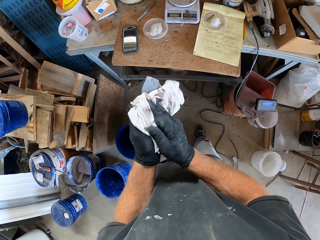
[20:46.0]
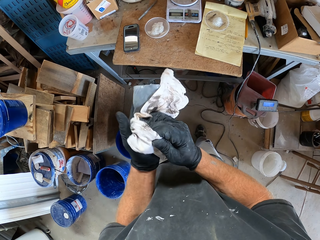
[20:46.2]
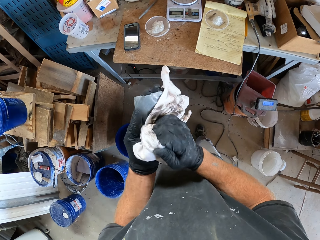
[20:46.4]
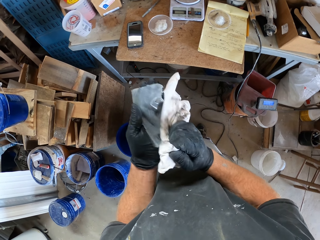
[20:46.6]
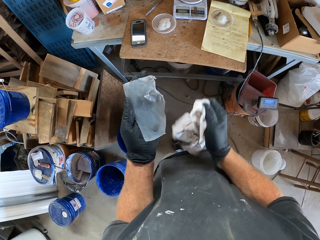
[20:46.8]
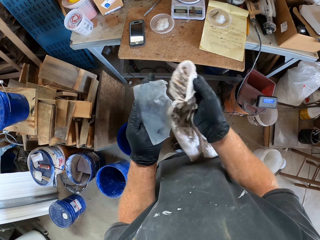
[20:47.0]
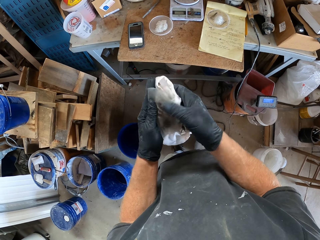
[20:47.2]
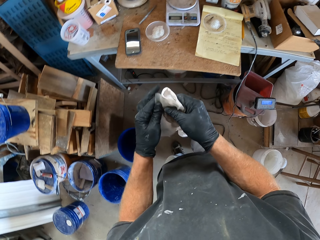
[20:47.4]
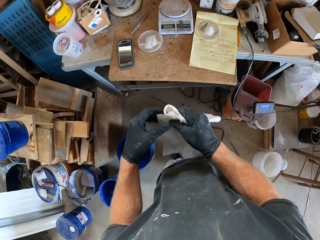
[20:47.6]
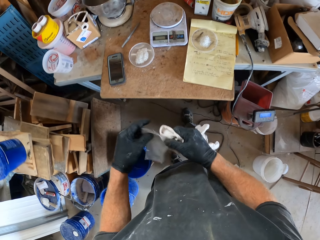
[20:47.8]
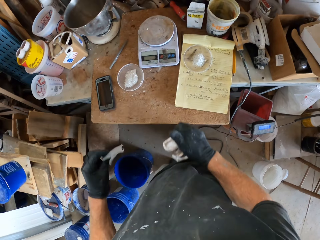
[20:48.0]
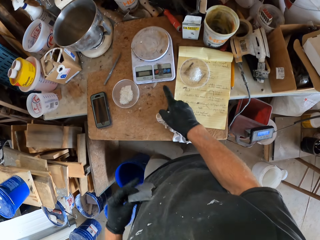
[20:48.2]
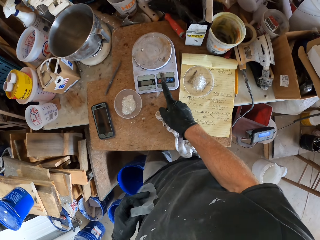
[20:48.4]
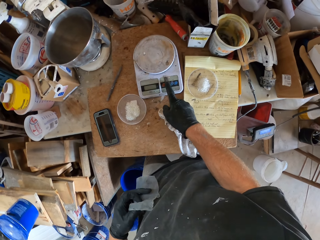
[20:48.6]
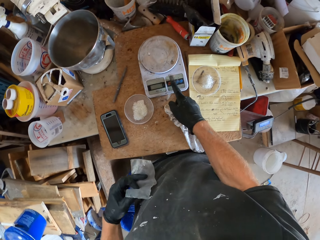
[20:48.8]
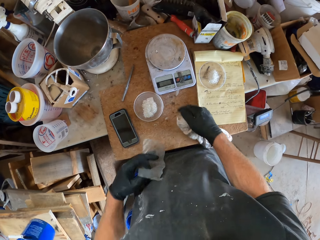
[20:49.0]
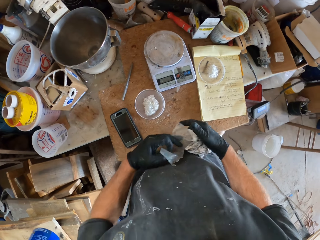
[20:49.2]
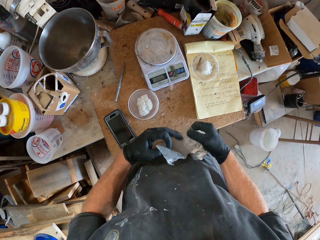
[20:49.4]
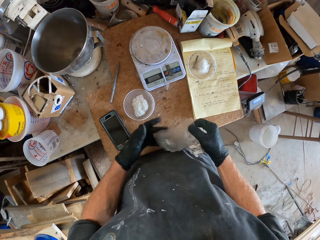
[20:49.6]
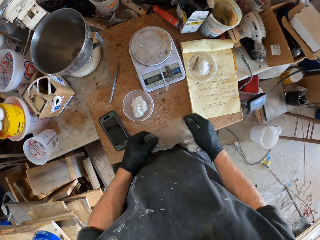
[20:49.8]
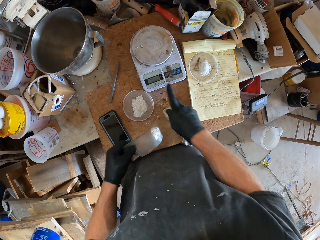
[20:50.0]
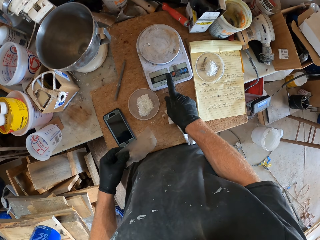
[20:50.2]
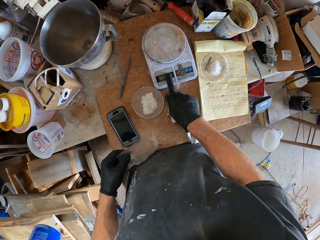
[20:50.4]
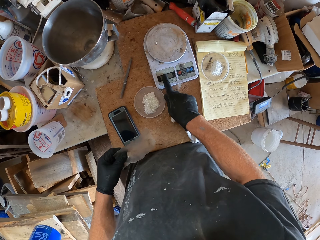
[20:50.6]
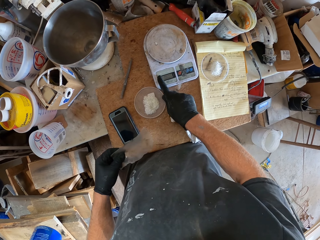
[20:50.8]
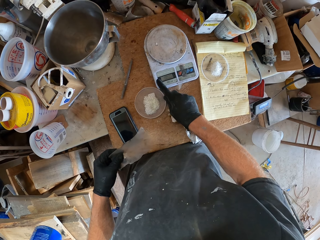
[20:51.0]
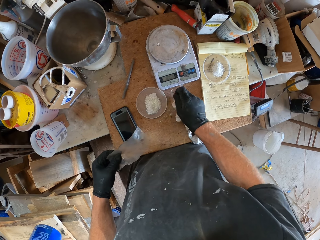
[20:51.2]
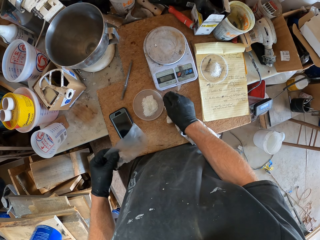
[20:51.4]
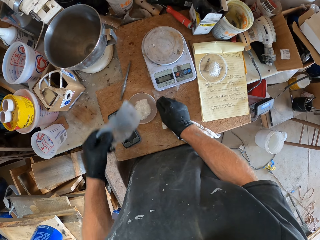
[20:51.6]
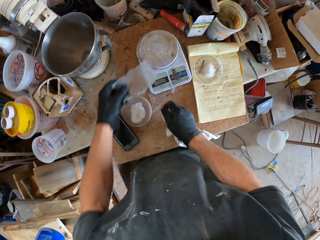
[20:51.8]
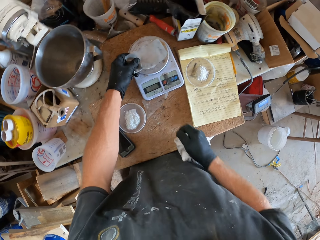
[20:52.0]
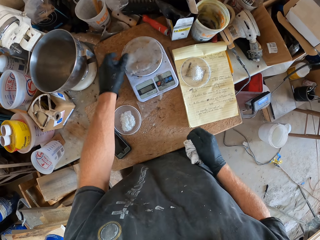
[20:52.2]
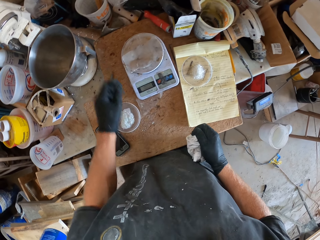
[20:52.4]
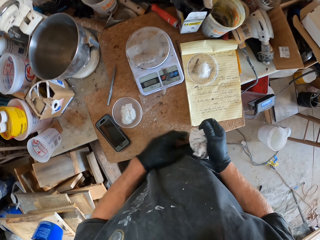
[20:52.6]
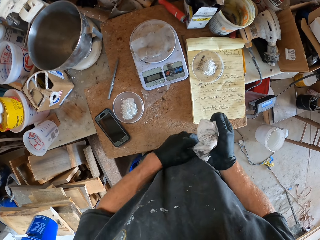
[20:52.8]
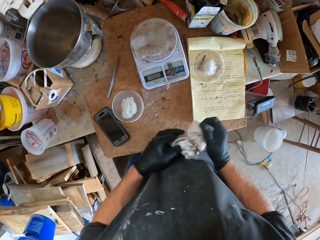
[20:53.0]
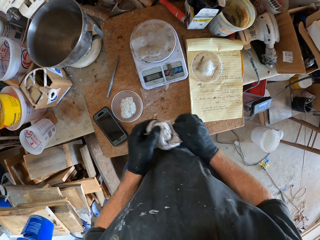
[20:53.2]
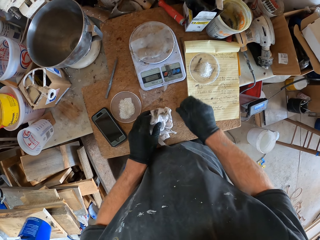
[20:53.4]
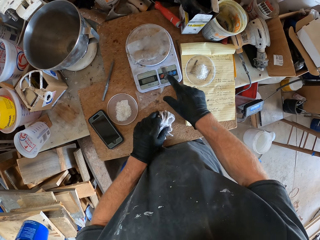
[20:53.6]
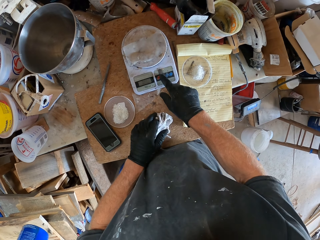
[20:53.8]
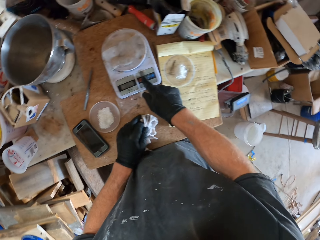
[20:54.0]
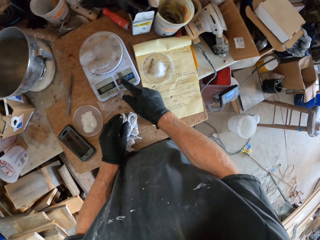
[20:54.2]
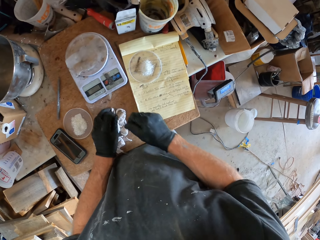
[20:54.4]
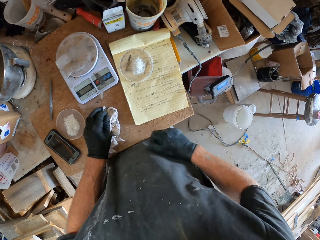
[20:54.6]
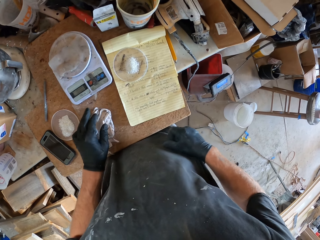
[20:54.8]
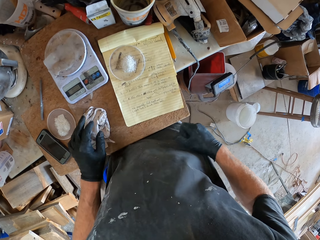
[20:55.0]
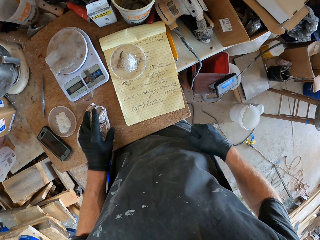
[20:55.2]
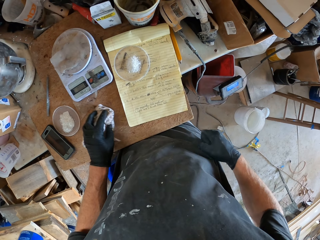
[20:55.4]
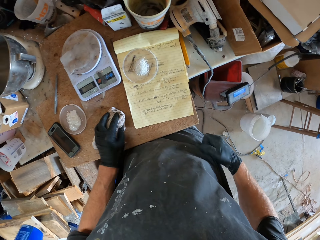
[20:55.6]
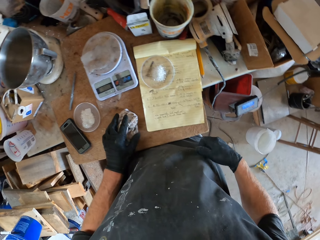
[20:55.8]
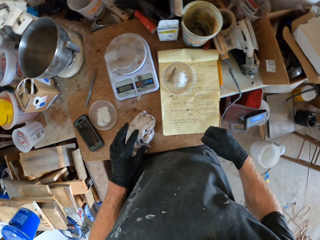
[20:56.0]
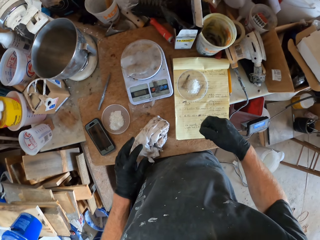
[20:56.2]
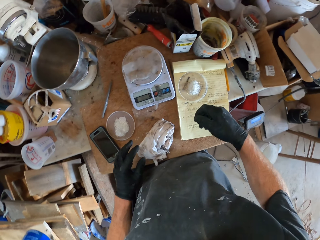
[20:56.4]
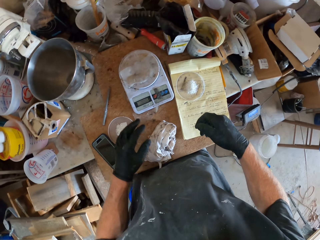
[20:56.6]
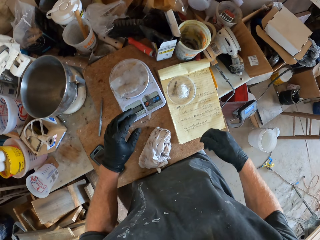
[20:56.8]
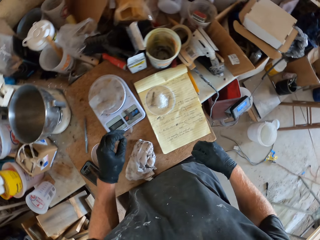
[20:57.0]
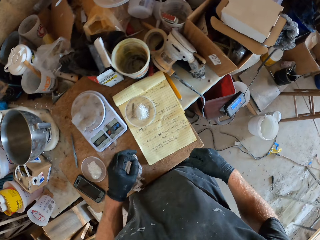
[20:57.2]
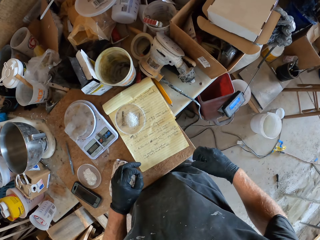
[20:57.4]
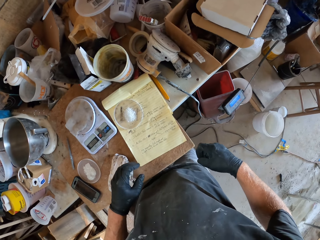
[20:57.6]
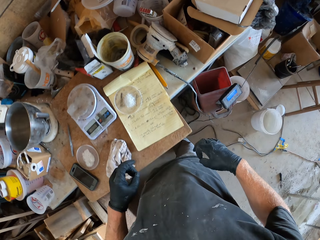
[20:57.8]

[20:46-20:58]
The camera wearer presses the keys on the weighing machine. He holds the piece of polythene paper. He wipes the LCD display with his finger. He moves the chemical on the table. He places the piece of polythene paper on the weighing machine. He holds the hand towel and drops the hand towel. He presses the keys on the weighing machine. He places the hand towel on the table. He moves the hand towel on the table. He looks around the house.

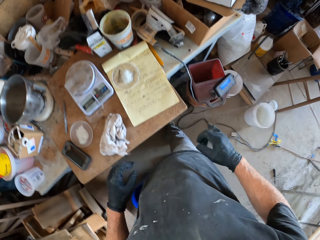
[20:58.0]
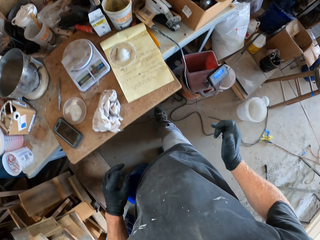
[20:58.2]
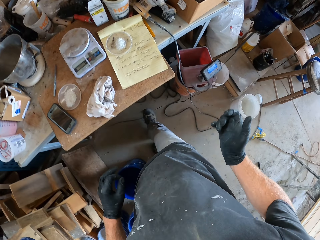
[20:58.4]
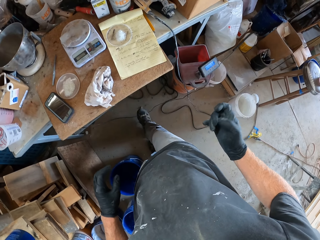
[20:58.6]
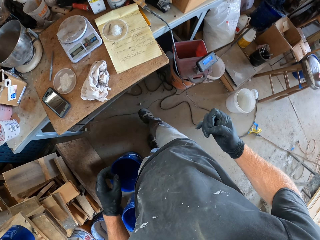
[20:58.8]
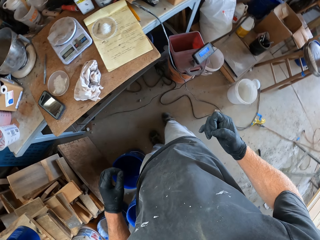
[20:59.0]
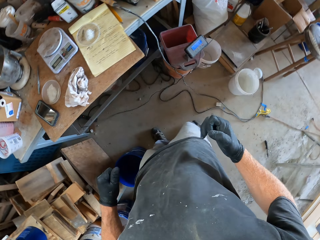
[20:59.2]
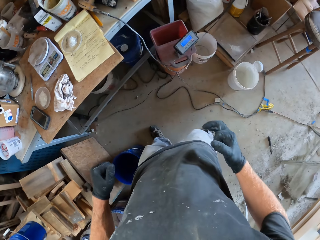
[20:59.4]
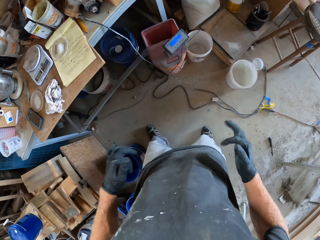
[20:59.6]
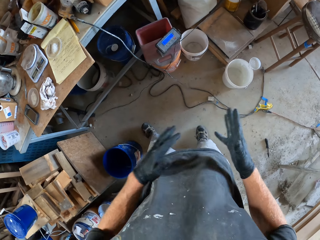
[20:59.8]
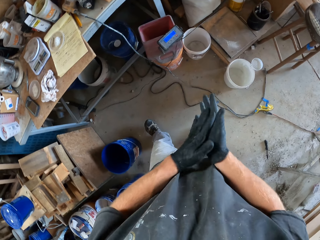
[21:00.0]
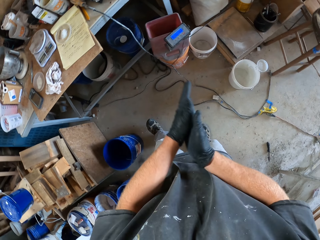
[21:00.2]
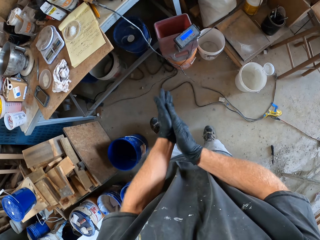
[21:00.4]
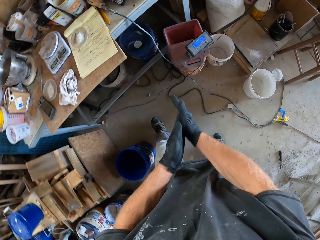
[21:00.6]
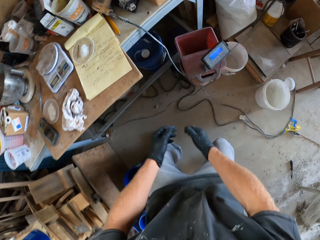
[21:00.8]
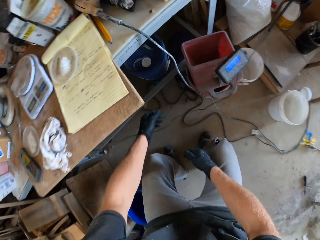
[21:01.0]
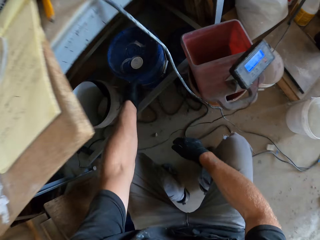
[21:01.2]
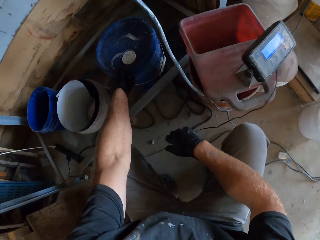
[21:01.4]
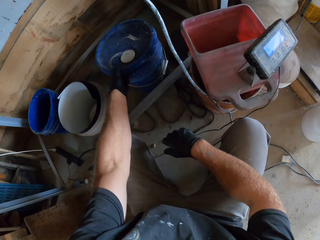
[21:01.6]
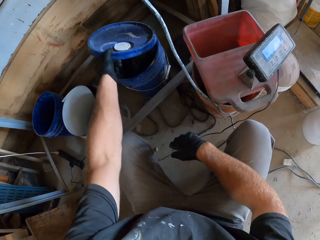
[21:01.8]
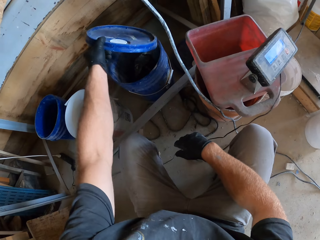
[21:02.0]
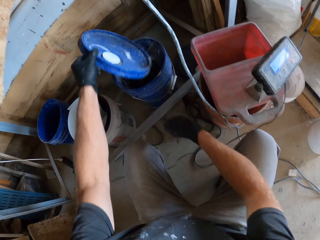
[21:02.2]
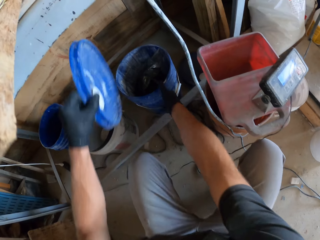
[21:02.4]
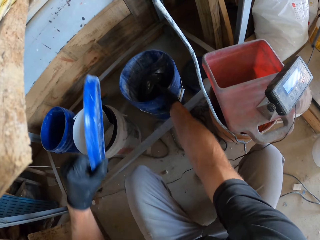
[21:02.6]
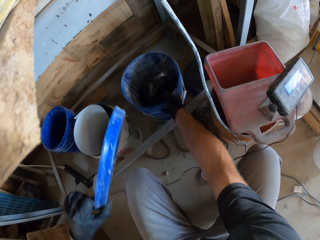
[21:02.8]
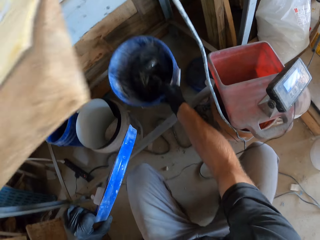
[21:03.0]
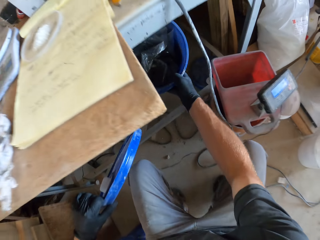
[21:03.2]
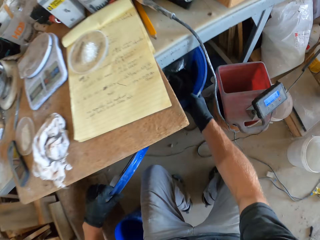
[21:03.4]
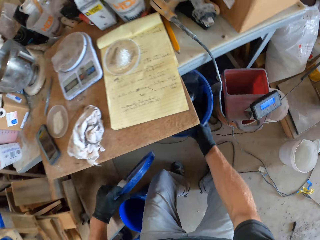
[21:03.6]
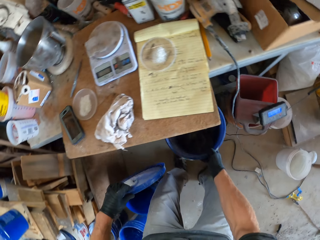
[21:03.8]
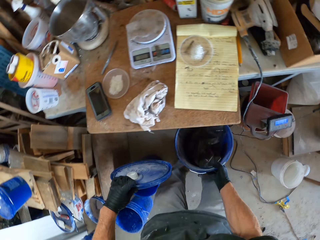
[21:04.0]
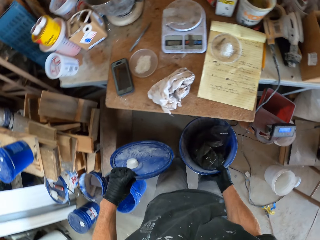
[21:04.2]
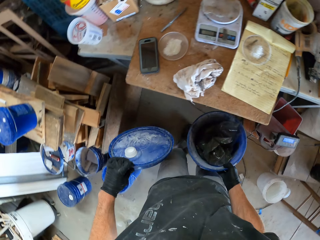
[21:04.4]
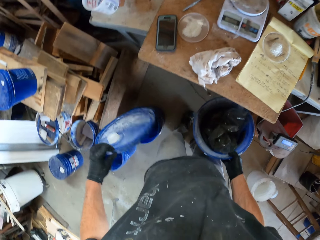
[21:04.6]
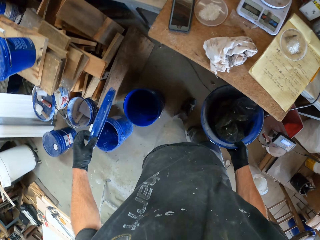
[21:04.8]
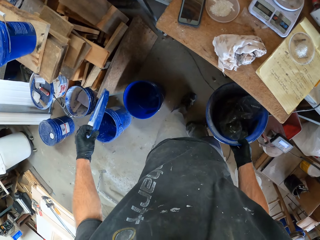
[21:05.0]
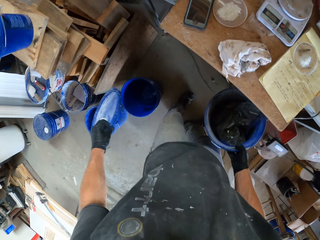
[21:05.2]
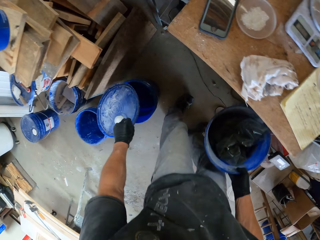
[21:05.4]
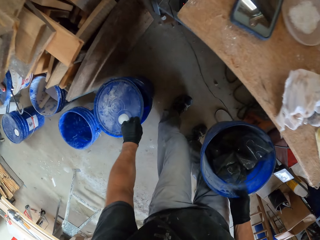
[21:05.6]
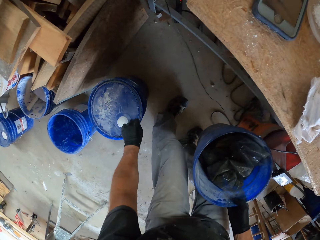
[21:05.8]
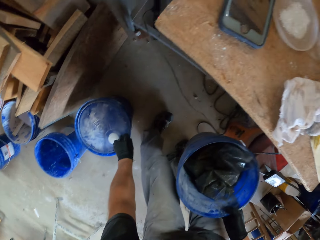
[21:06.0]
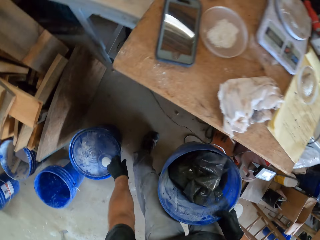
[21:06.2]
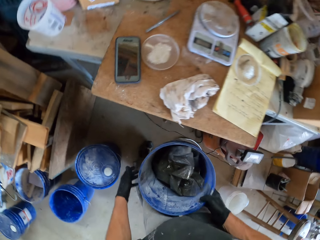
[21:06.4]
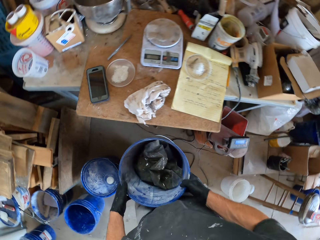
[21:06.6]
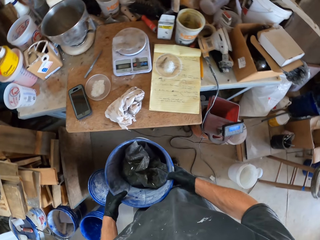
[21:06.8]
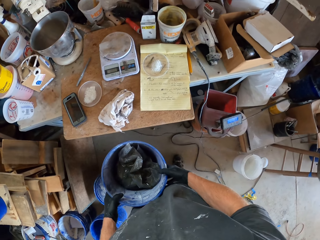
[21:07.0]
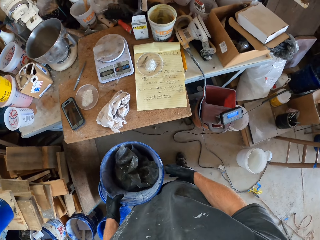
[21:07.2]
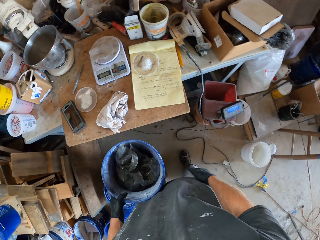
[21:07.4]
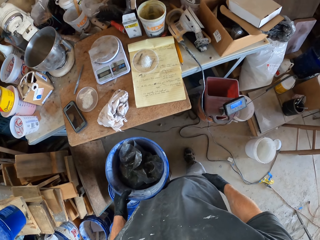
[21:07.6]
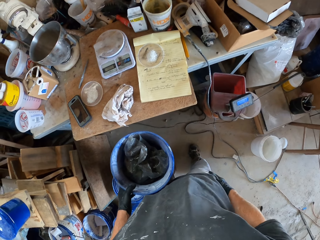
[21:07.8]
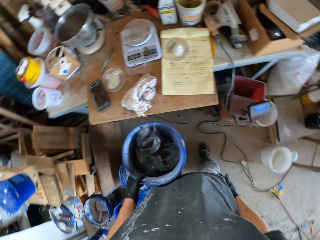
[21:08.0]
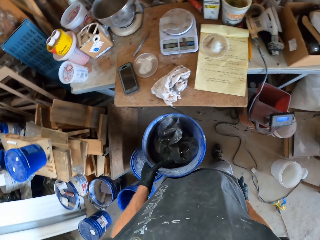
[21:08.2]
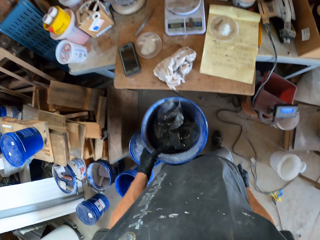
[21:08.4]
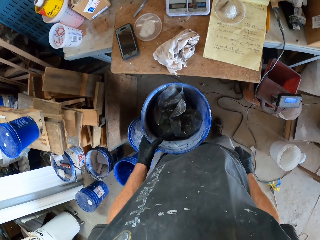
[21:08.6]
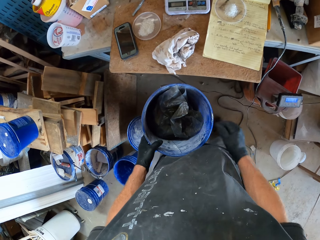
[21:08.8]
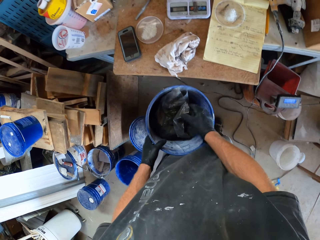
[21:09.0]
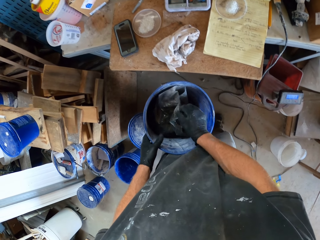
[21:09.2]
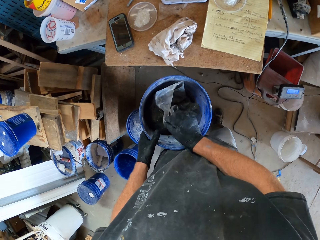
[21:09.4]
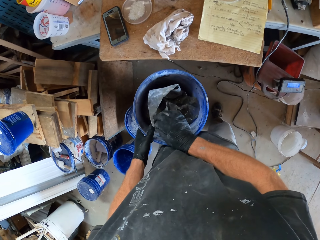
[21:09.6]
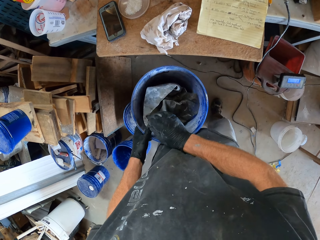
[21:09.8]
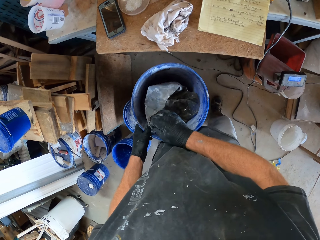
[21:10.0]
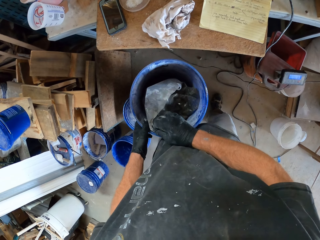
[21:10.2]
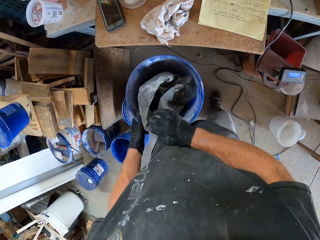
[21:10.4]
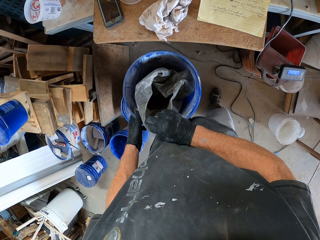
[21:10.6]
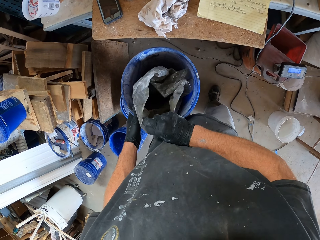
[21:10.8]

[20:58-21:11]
The camera wearer moves fingers. He looks around the house. He bends down. He removes the cover of a bucket. He carries the bucket from the floor. He stands up. He bends down. He drops the cover of the bucket on a stool. He stands up. He holds the bucket. He looks around the house. He opens a nylon or polythene paper inside the bucket in his left hand. He holds the polythene paper in the bucket.
